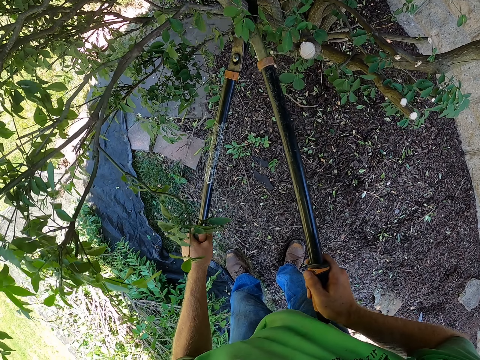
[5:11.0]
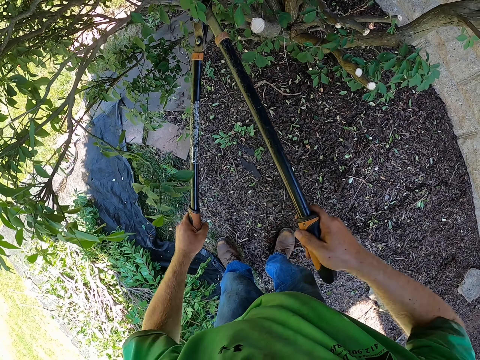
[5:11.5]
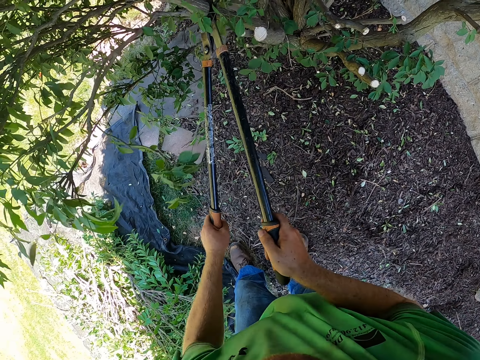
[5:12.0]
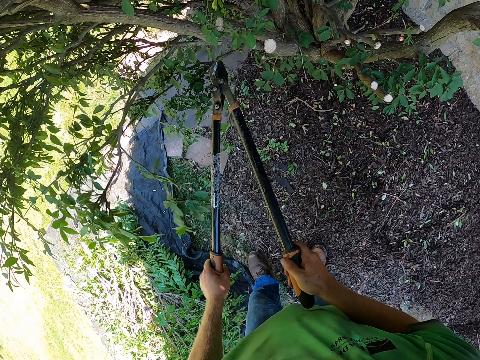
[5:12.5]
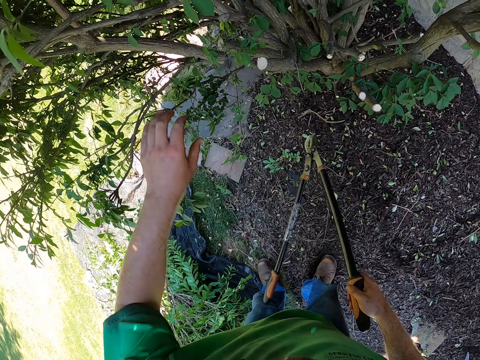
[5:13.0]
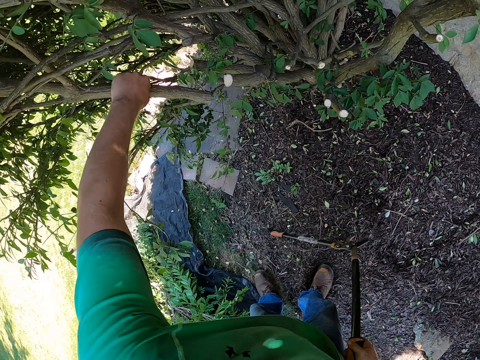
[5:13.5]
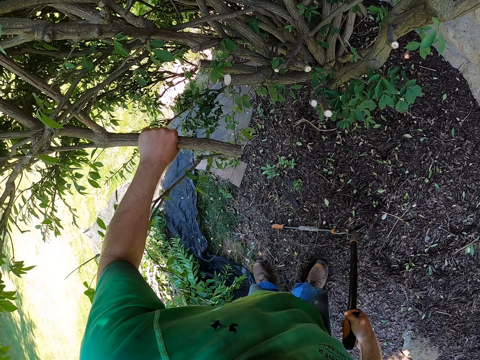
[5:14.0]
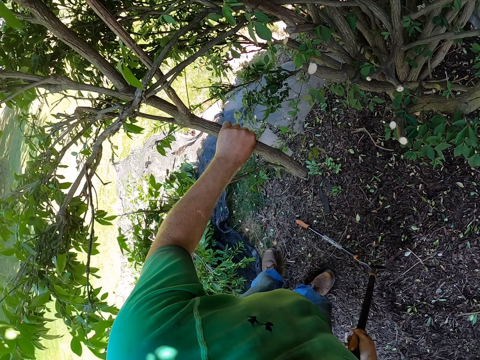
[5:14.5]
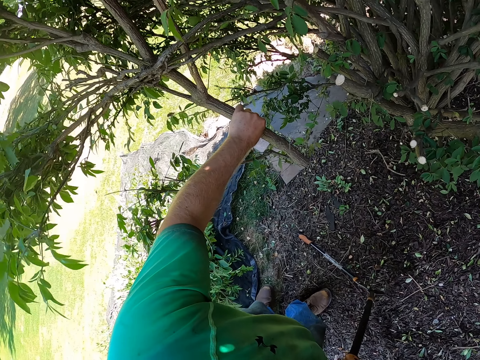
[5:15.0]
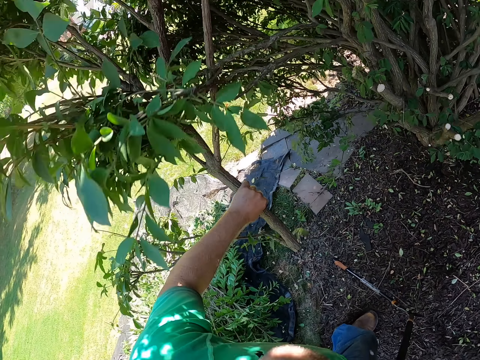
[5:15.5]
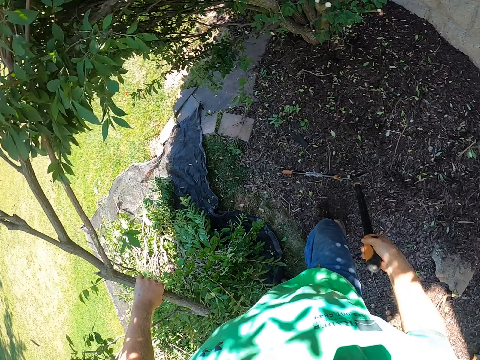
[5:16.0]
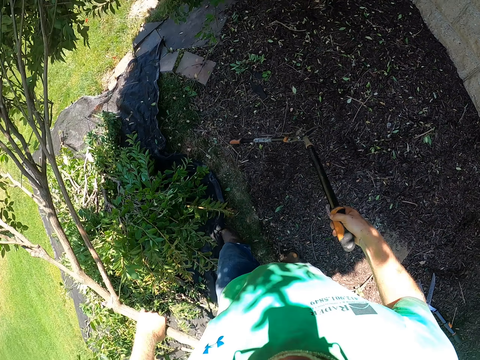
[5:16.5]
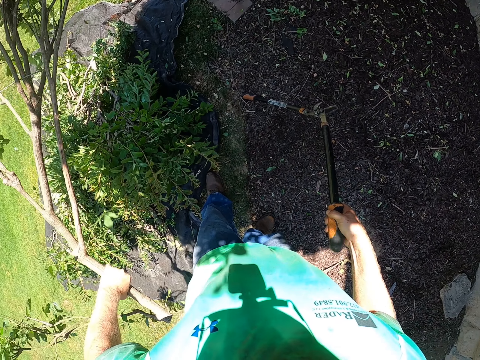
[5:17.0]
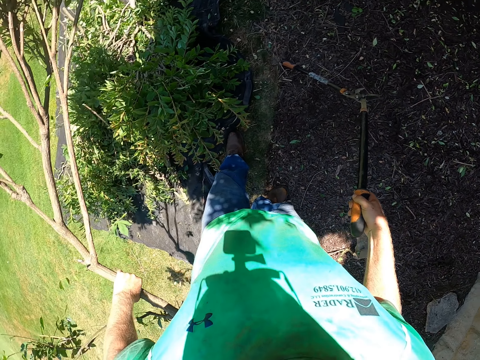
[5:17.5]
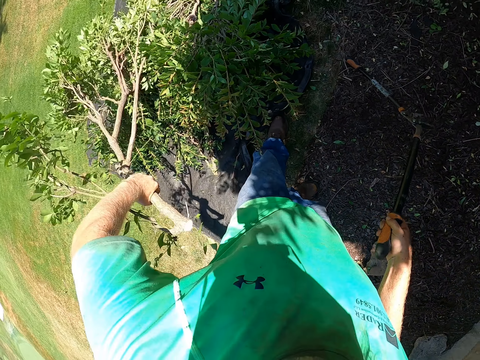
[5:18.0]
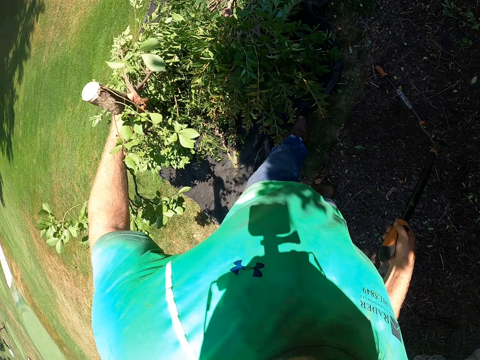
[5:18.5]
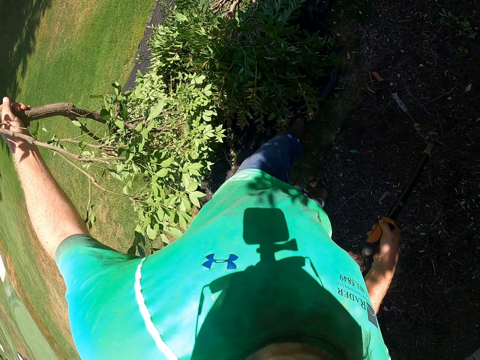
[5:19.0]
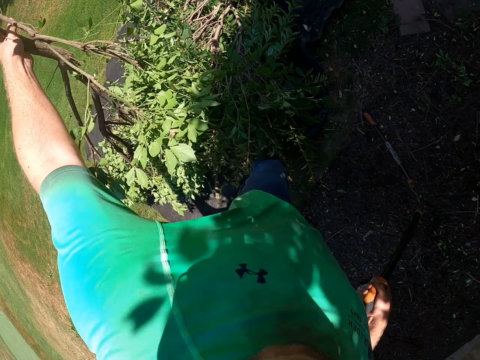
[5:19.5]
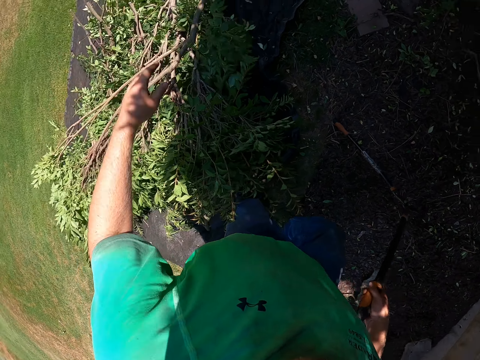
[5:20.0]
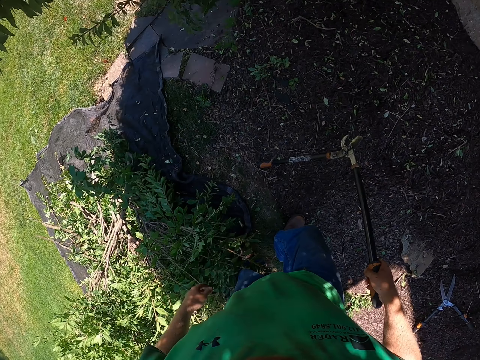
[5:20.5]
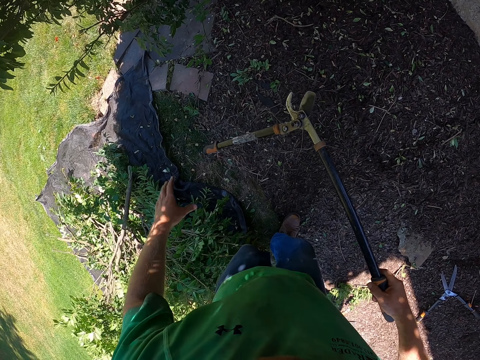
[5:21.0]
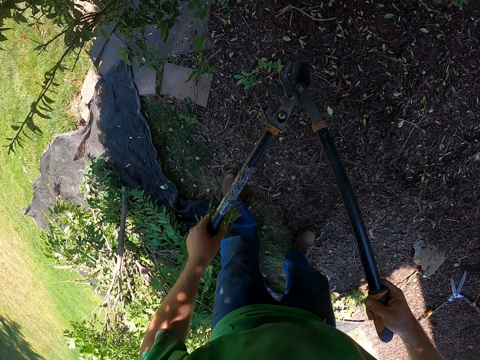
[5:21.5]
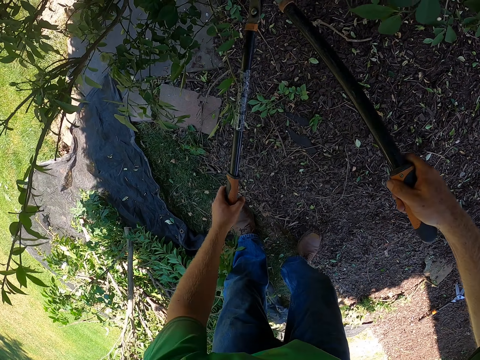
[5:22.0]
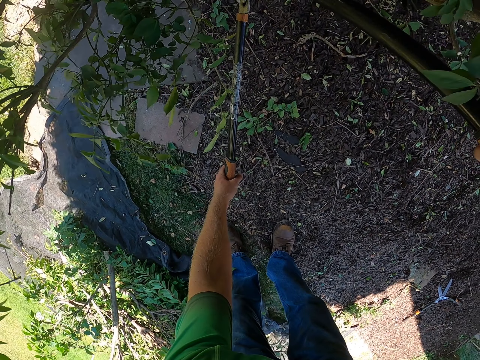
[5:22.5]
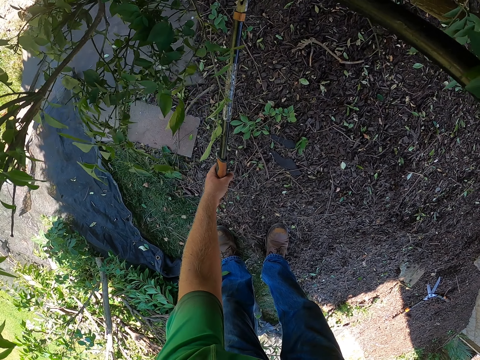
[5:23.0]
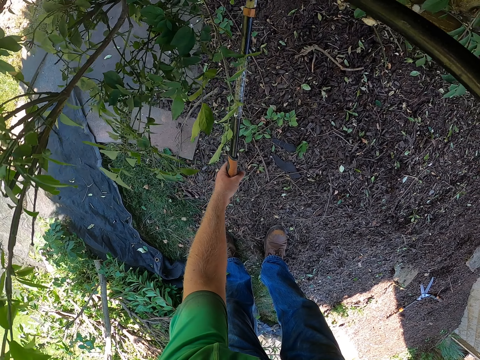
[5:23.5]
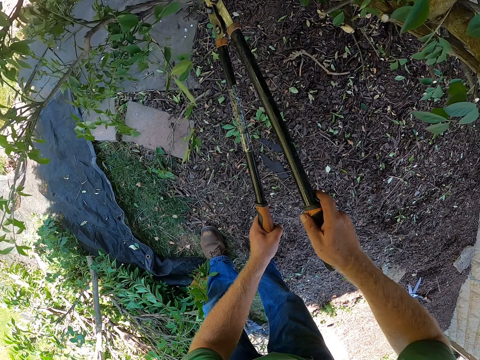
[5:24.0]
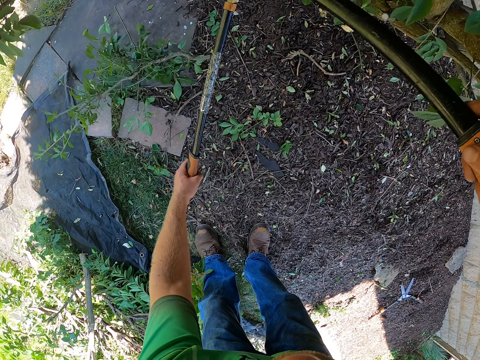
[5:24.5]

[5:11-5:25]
The camera wearer cuts a branch. He pulls a felled tree branch from the tree with his left hand. He catches the branch. He drops the felled tree branch on the sack on the ground with his left hand. He catches the shears with both hands. He prunes the tree with the loppers.

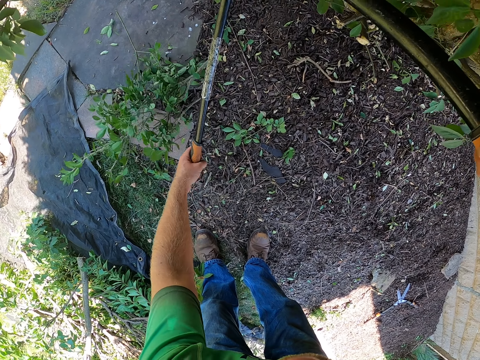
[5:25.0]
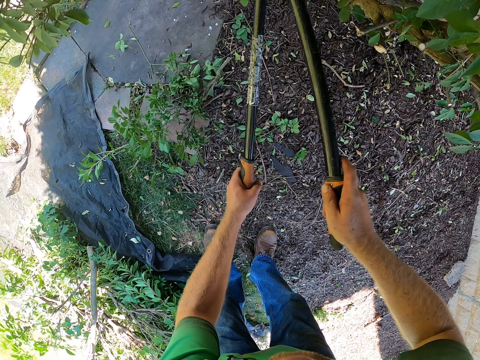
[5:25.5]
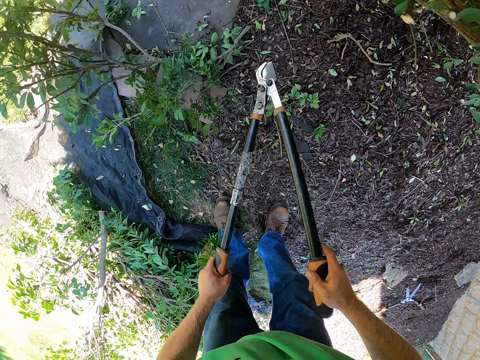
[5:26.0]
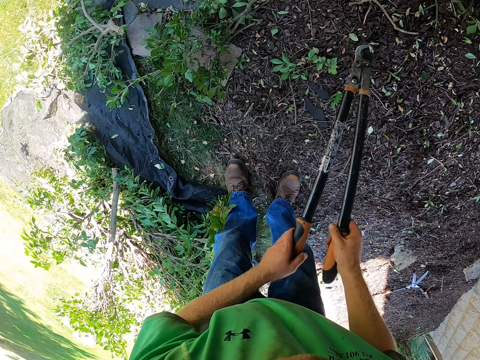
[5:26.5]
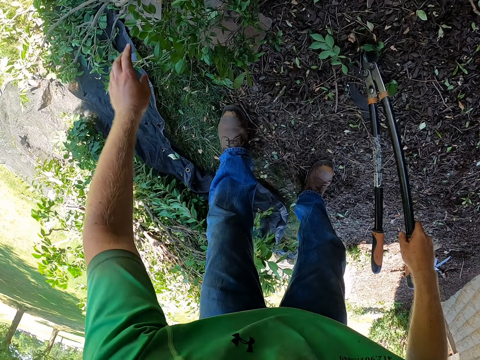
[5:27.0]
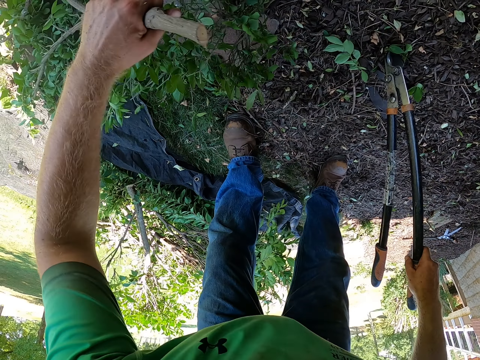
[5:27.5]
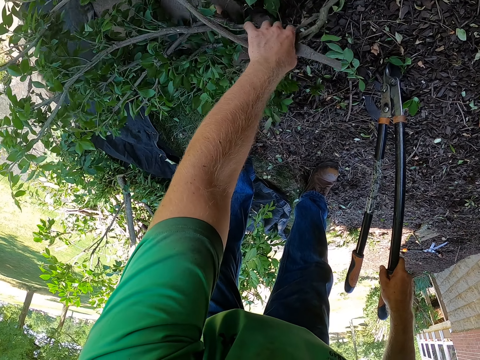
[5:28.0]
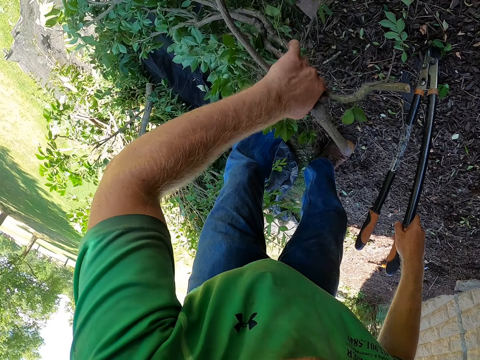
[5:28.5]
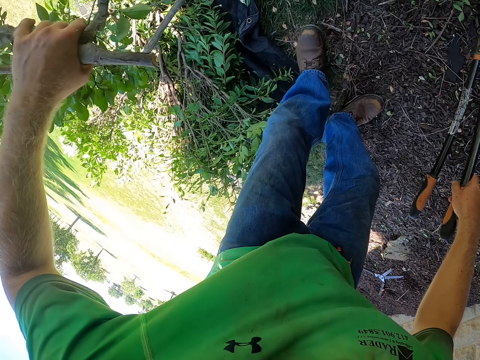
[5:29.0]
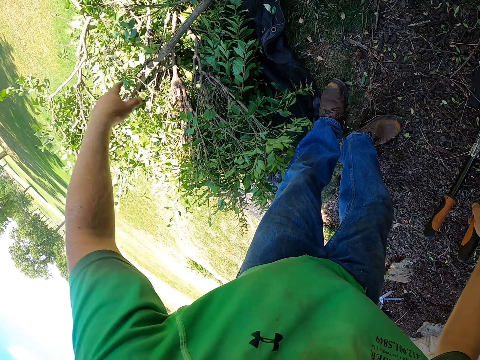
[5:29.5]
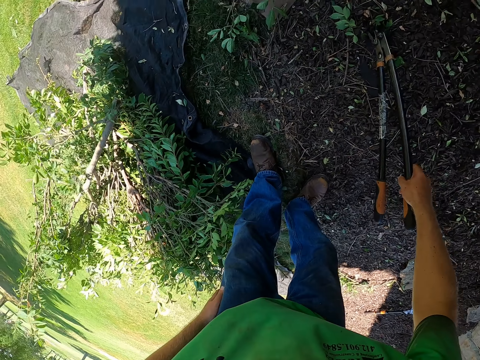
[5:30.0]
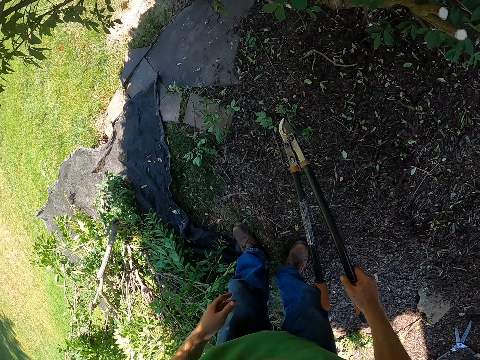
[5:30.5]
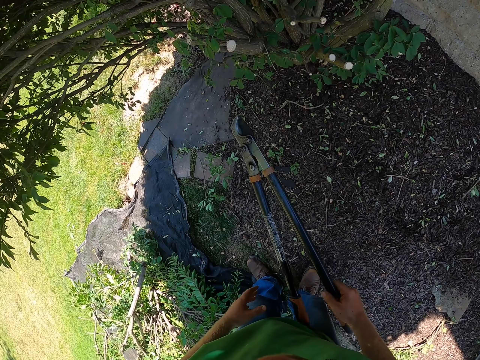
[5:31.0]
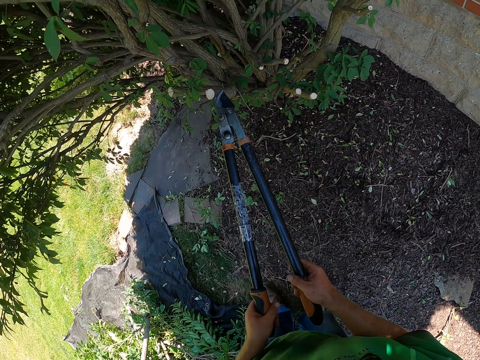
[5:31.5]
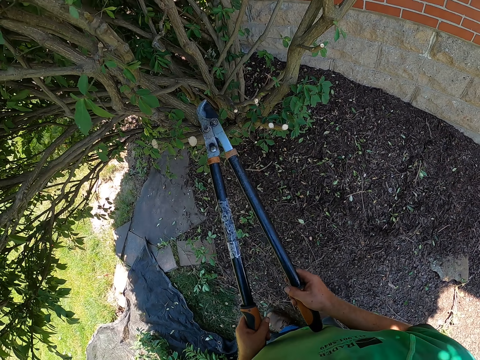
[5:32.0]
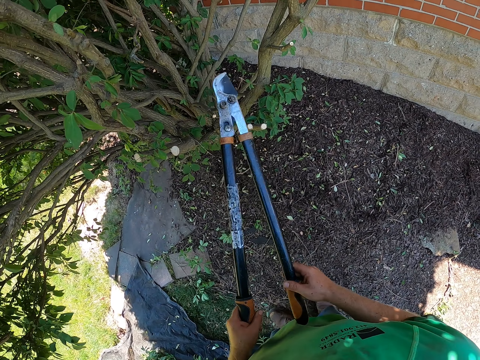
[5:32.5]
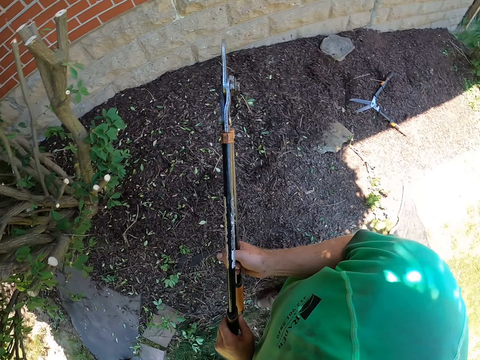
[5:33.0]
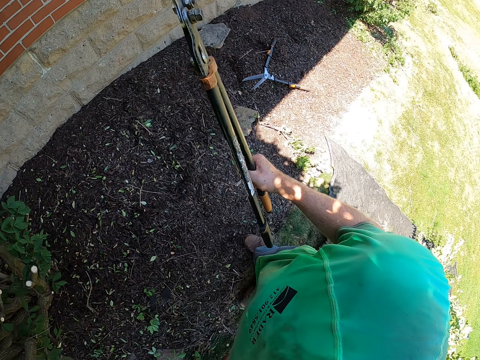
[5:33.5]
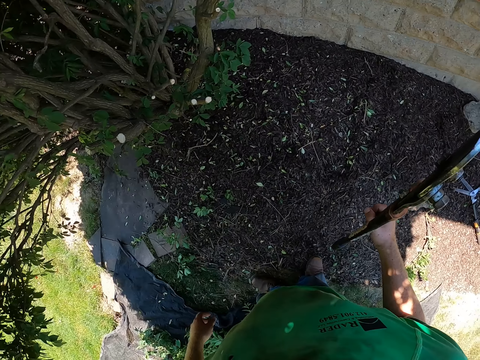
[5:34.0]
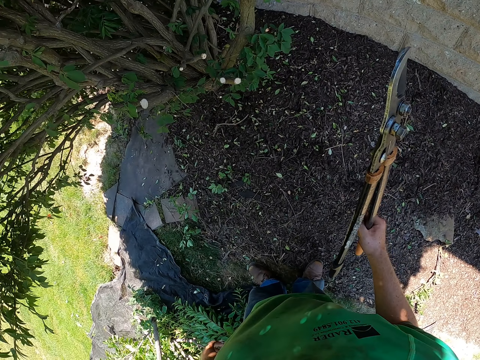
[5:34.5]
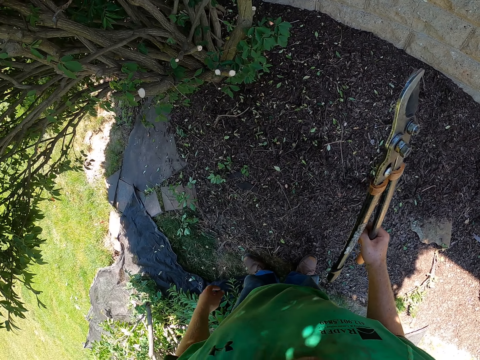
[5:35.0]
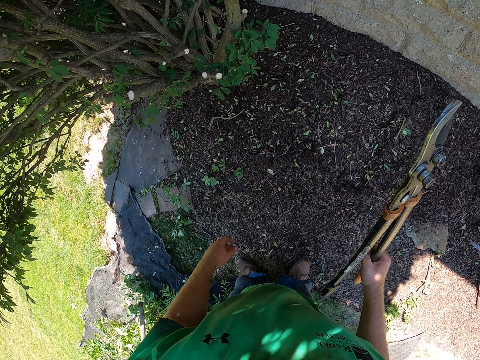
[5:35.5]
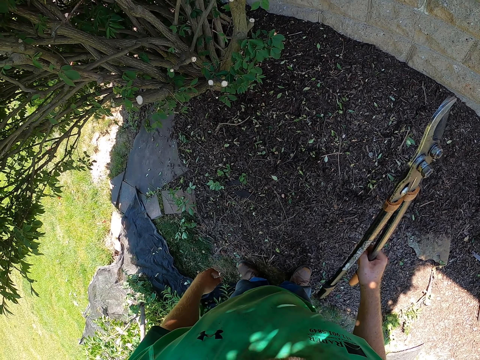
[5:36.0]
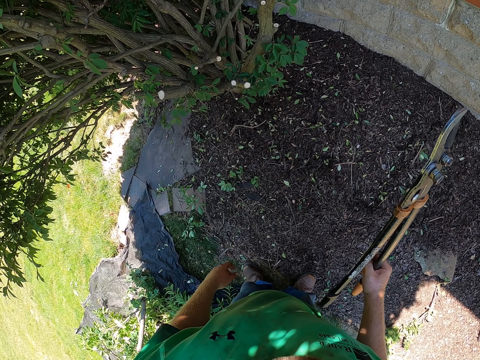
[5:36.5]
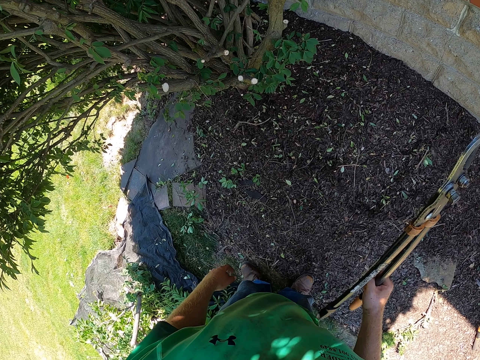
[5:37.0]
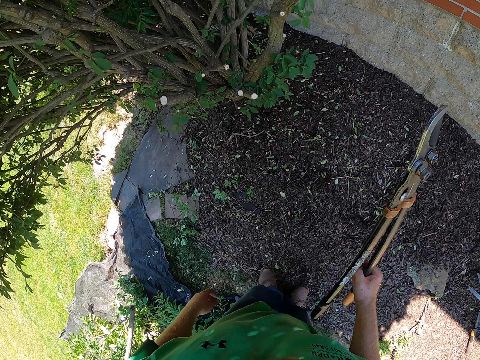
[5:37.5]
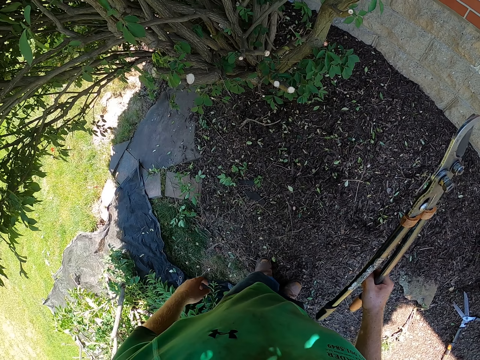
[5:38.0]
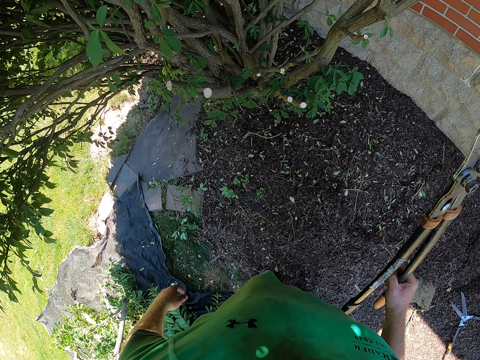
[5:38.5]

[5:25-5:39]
The camera wearer cuts a branch. He picks felled tree branches from the ground with his left hand. He drops the felled tree branches on the sack on the ground with his left hand. He looks to his right.
